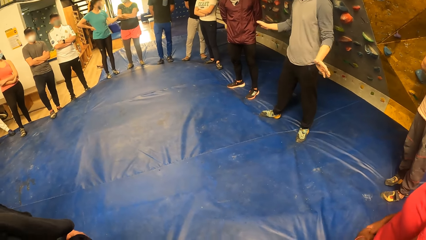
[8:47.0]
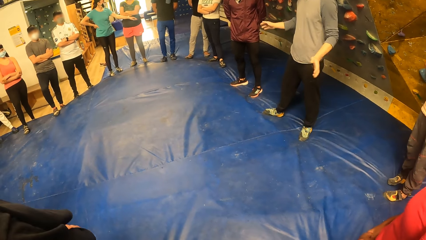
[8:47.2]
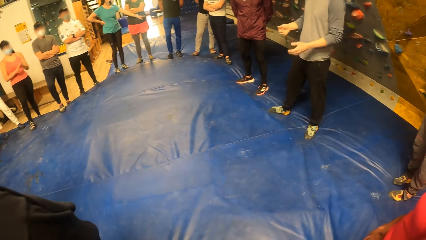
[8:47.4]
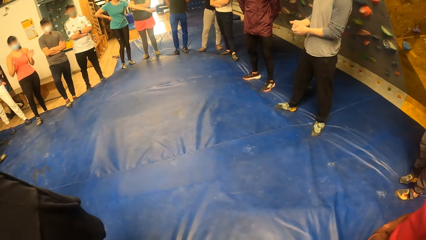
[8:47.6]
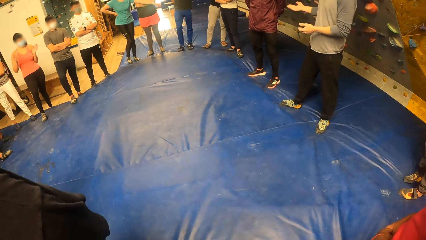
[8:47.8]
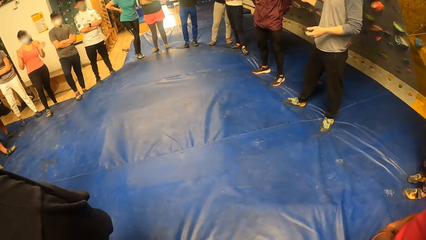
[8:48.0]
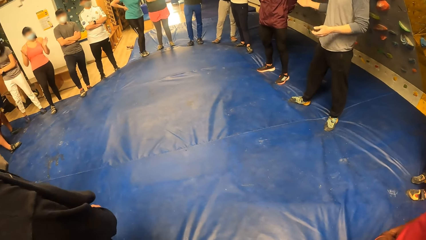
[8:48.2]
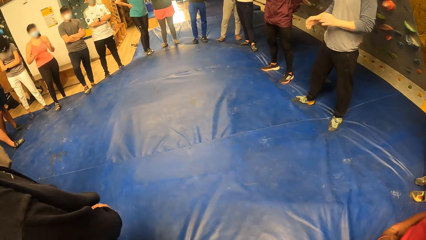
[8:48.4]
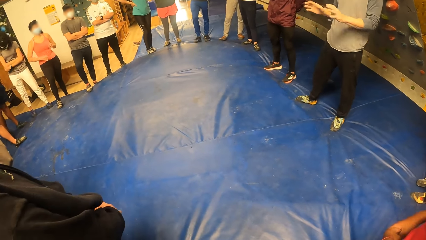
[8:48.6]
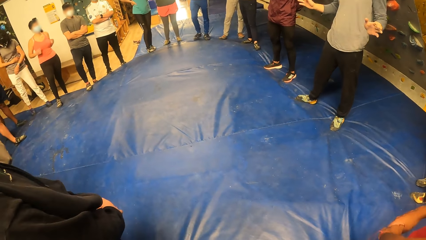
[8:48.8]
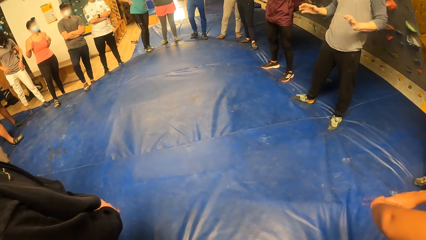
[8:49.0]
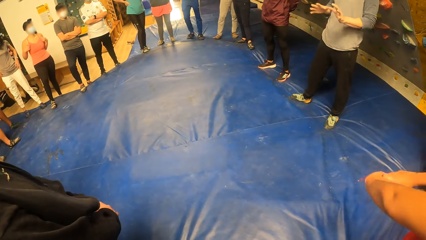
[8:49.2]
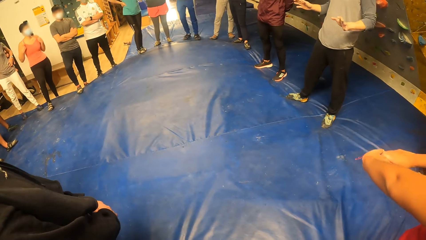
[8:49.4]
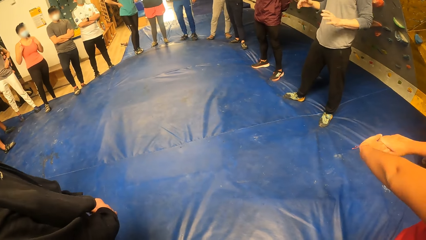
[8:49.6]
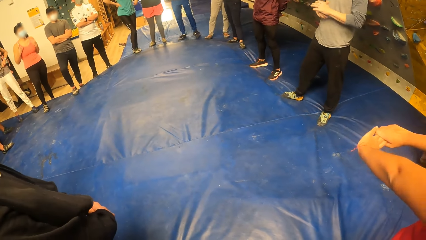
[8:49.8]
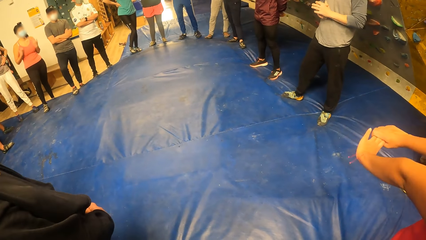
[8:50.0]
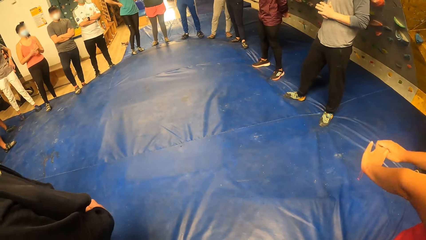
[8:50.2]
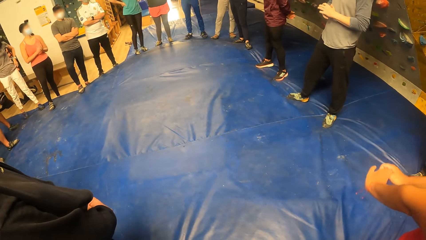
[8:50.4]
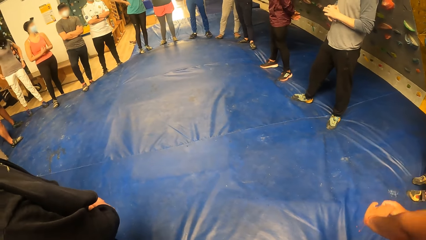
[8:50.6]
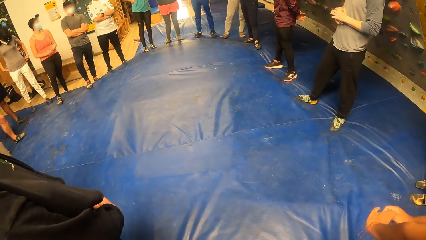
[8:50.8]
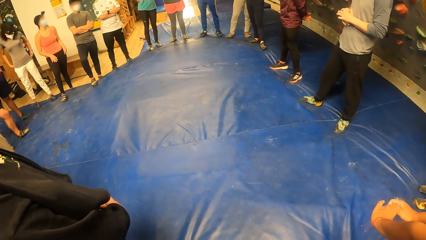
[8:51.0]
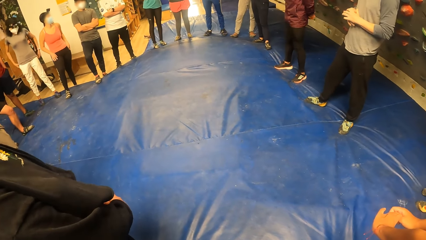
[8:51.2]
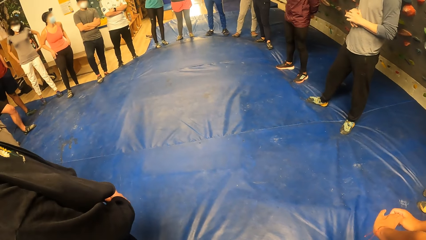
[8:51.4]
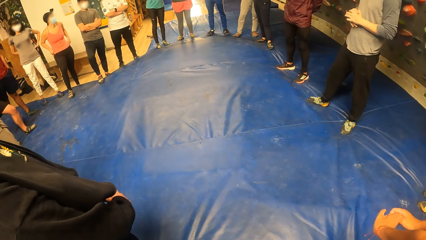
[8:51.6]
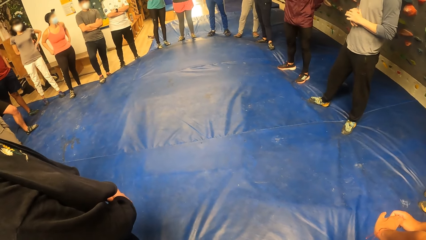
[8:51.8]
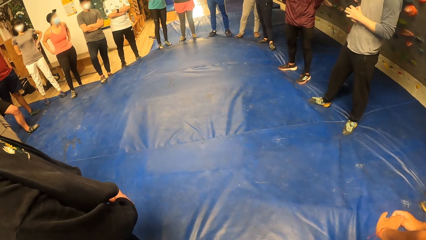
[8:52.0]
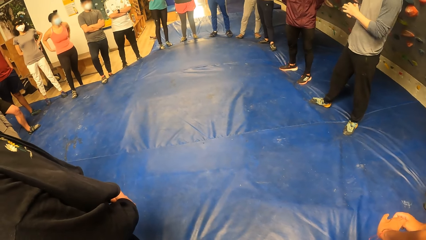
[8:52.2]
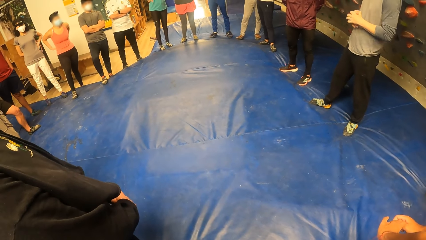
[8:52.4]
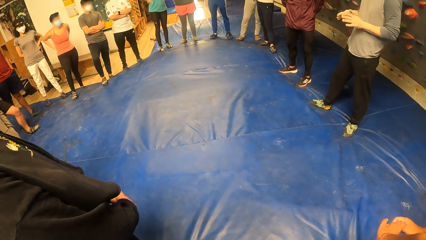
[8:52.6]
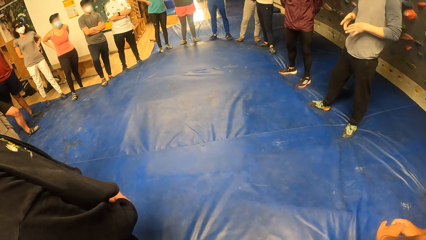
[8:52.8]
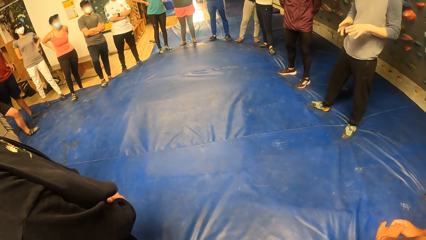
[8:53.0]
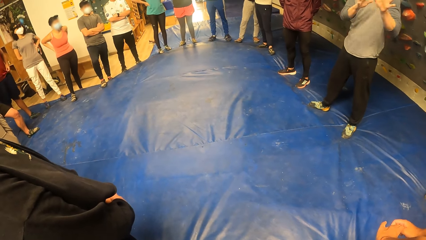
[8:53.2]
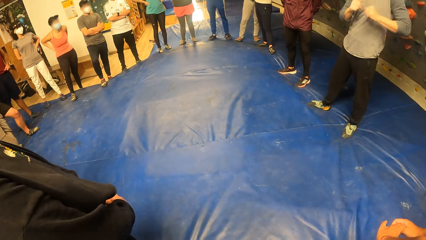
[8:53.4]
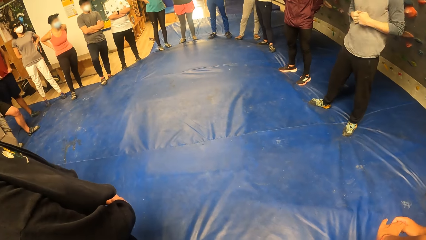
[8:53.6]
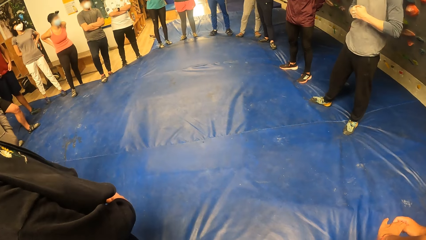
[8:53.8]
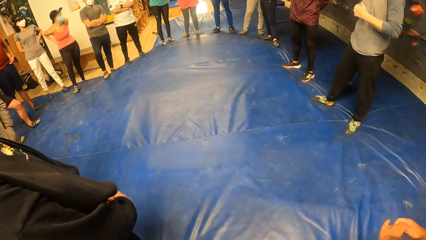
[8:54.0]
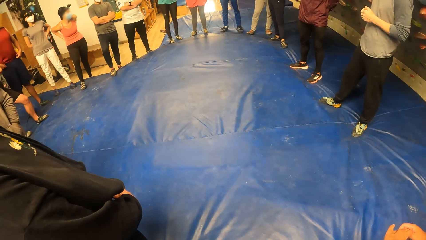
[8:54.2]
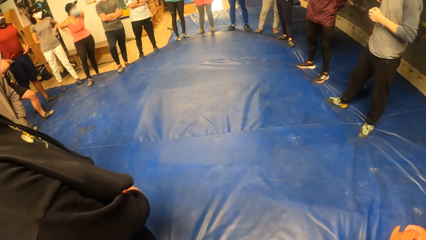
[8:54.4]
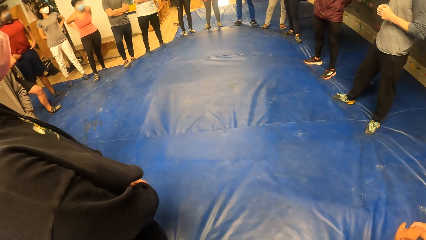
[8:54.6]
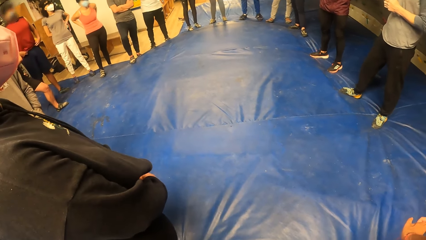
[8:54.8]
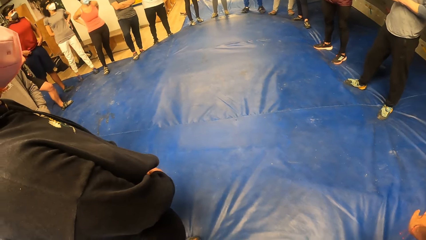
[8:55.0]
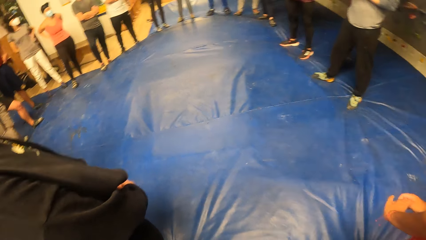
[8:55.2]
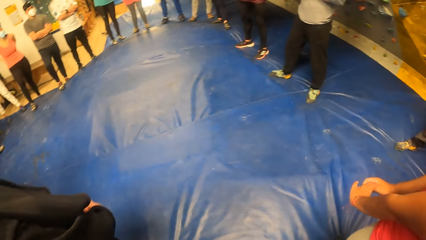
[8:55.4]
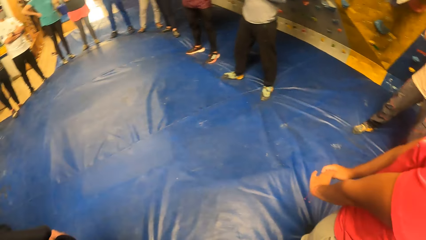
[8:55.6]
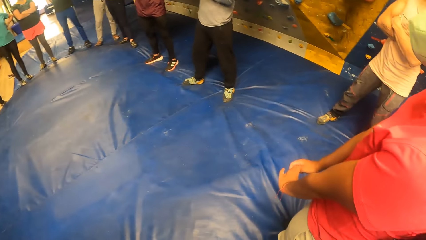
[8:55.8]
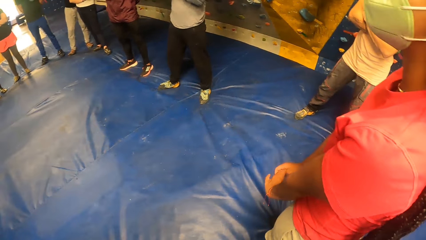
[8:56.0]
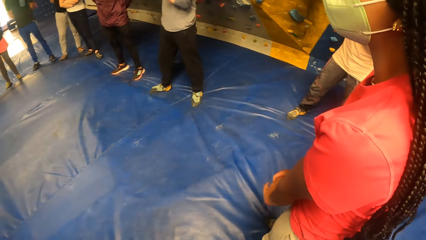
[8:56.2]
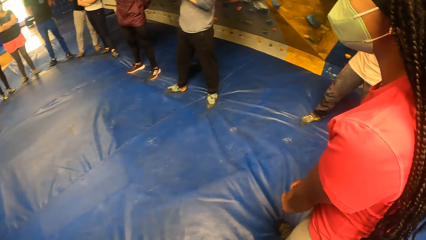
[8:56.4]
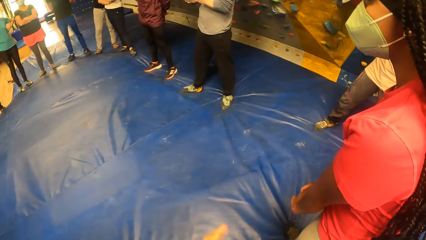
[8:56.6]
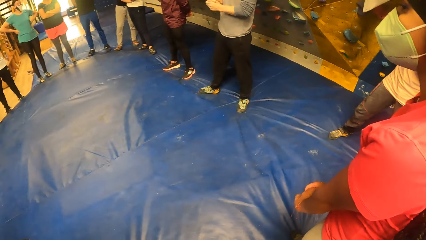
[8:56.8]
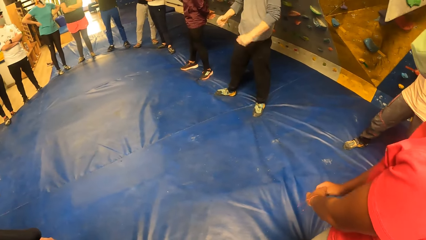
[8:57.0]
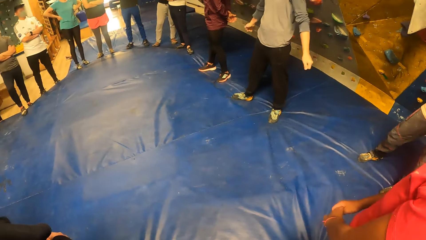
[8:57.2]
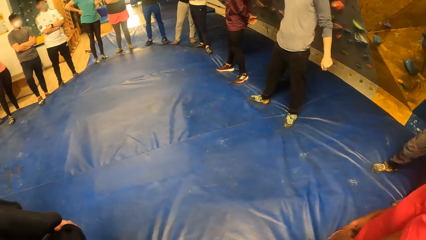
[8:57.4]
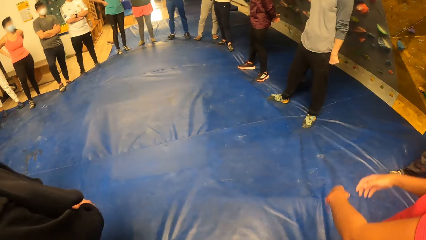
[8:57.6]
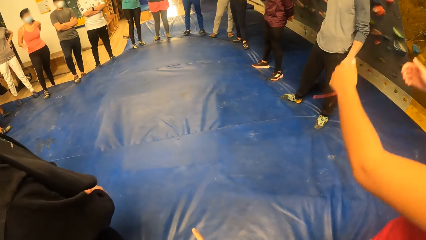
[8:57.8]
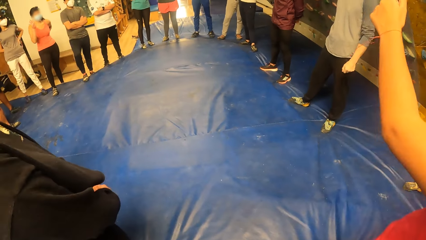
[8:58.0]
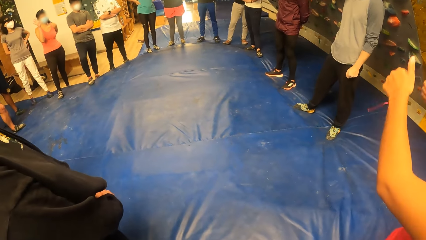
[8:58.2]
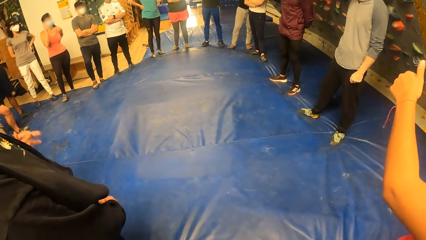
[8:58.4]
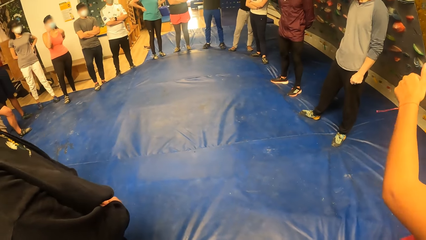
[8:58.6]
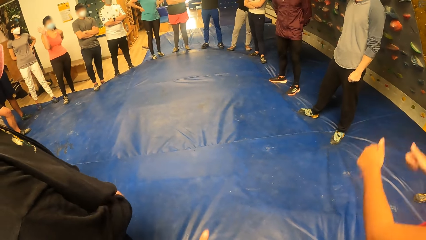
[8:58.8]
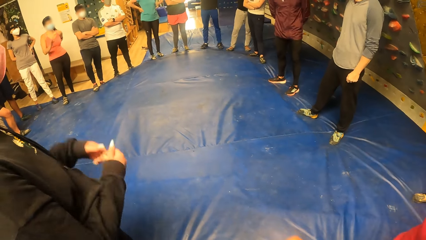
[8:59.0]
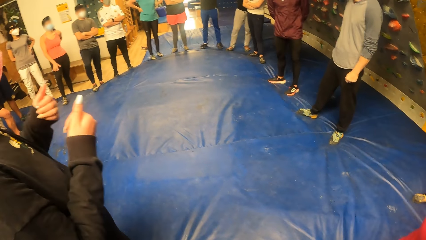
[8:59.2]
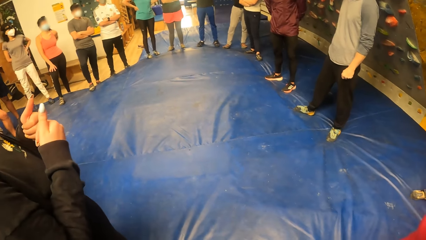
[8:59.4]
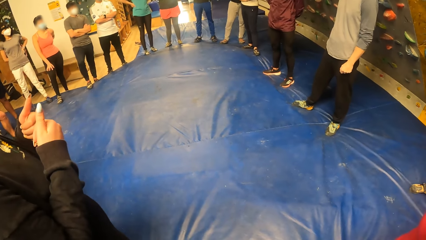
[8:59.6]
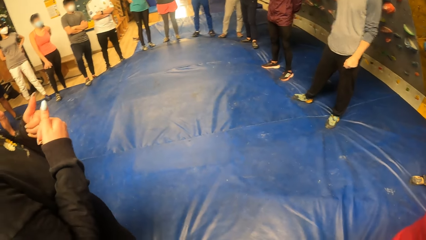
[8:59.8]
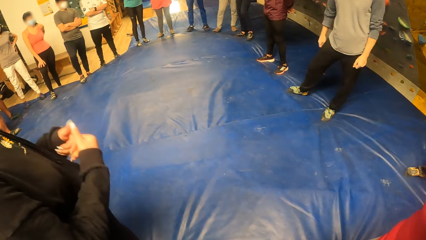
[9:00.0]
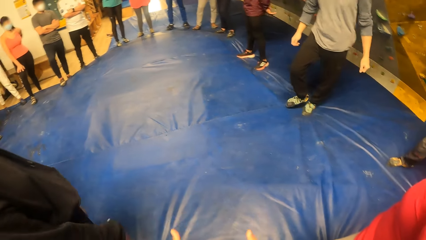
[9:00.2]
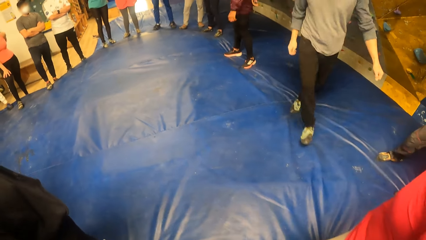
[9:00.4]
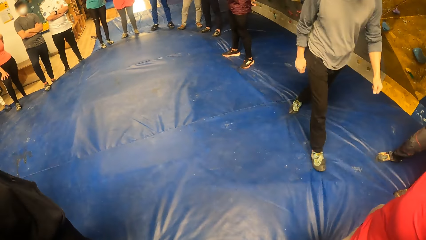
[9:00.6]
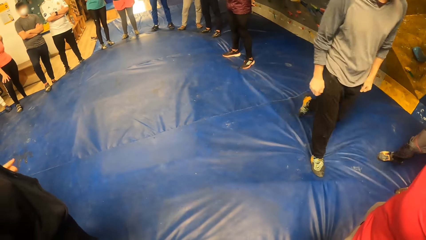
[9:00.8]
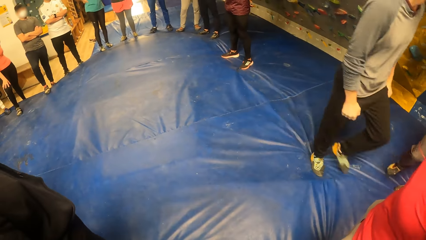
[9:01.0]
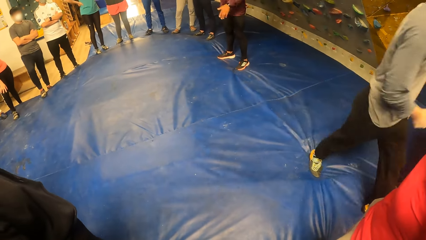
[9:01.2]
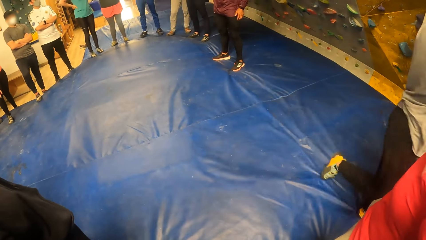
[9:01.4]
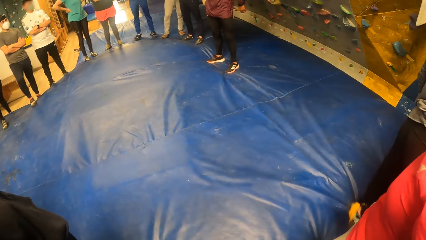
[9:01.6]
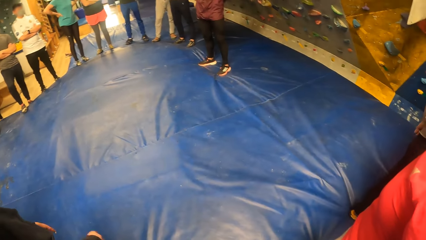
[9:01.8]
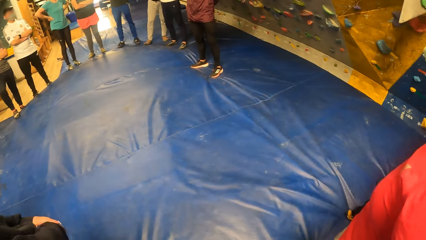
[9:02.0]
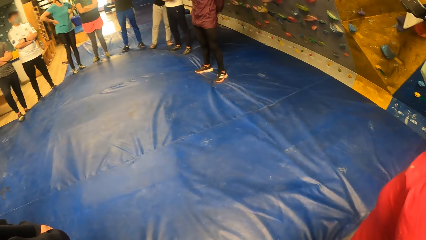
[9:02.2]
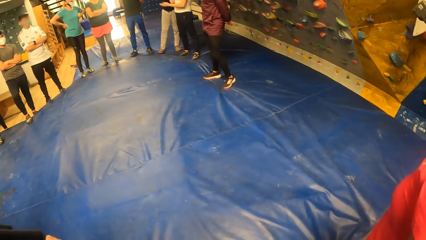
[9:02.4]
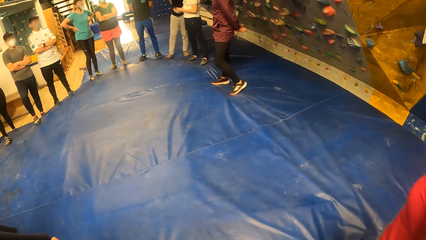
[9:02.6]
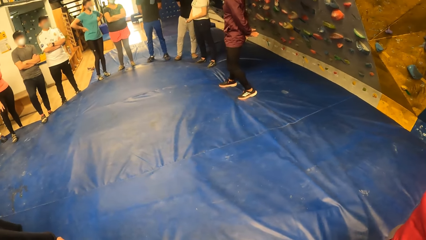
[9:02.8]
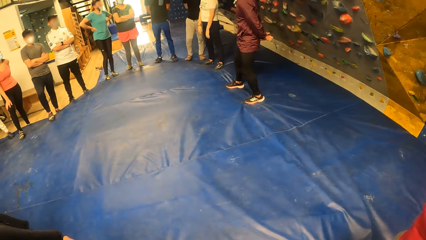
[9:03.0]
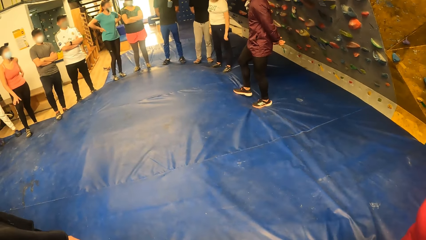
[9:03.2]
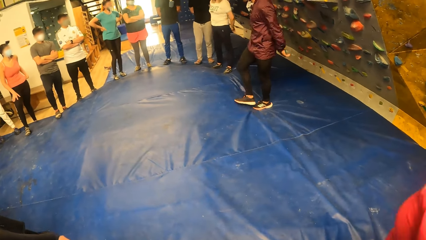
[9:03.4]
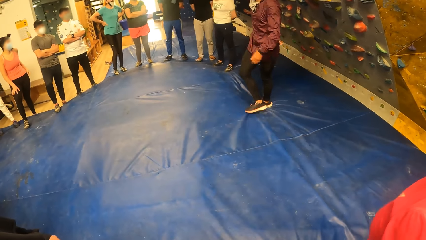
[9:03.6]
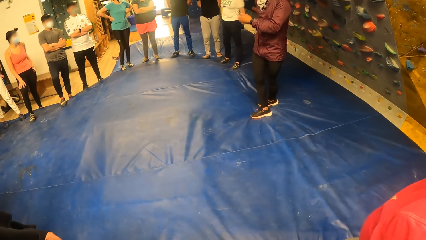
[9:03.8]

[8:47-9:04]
The woman adjusts her top with her hands. Another woman adjusts her top with her hands. The man adjusts his shirt with his hands.
